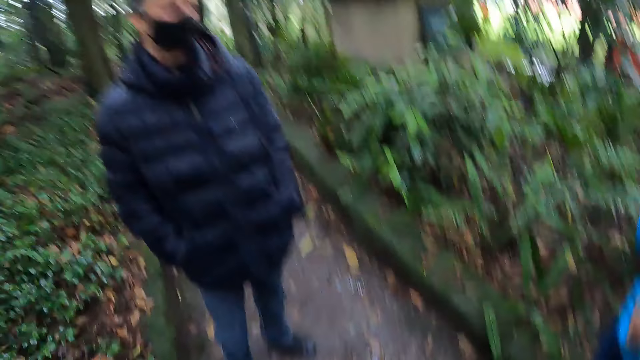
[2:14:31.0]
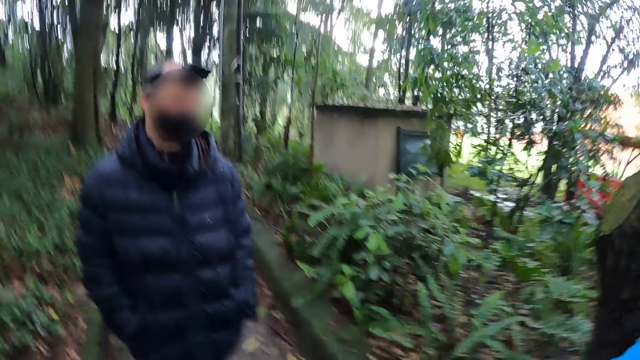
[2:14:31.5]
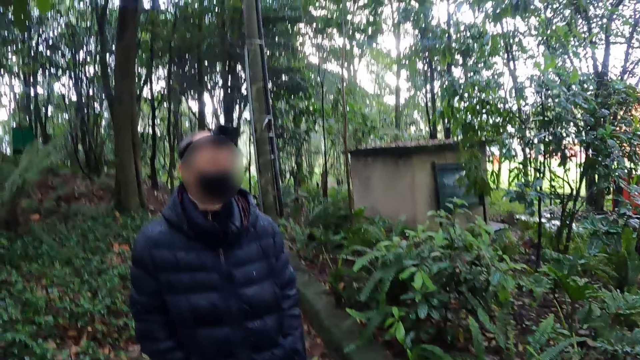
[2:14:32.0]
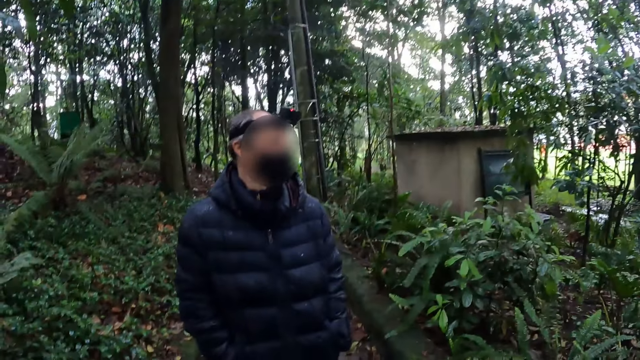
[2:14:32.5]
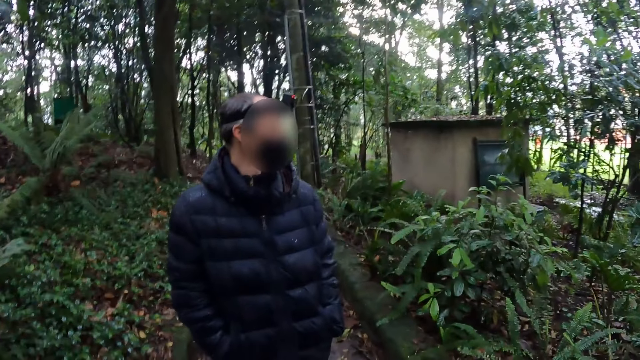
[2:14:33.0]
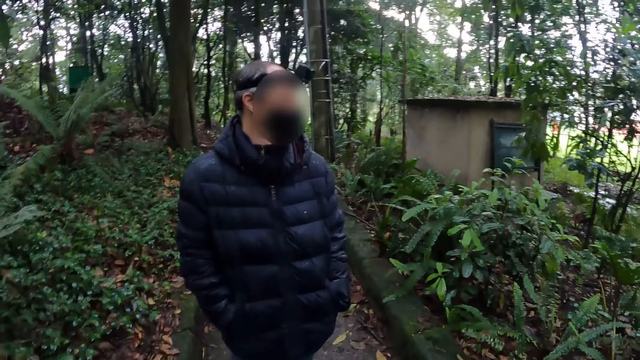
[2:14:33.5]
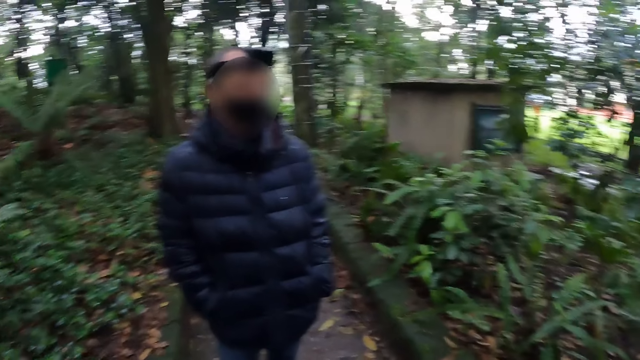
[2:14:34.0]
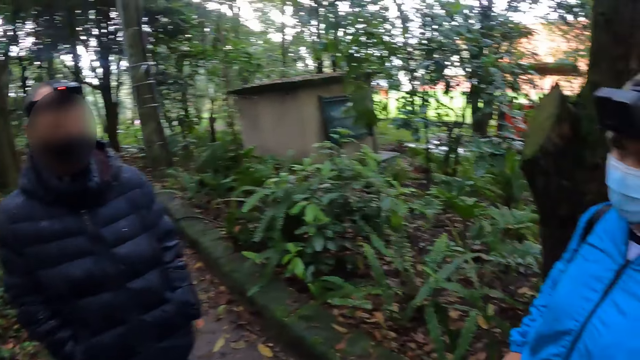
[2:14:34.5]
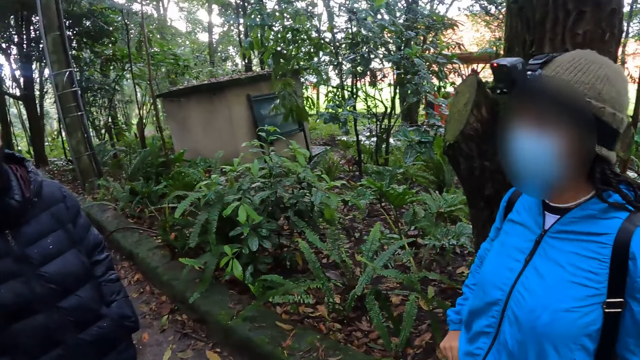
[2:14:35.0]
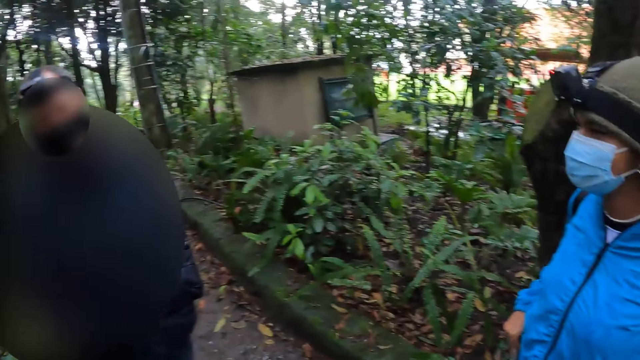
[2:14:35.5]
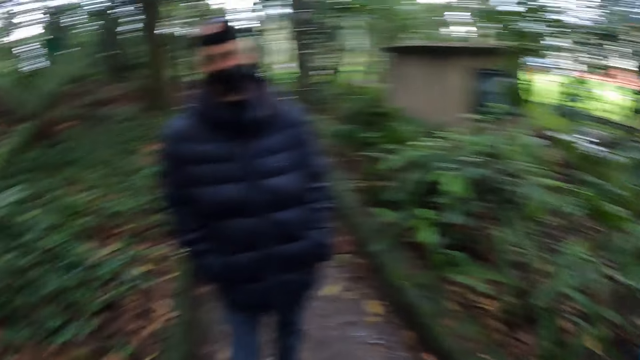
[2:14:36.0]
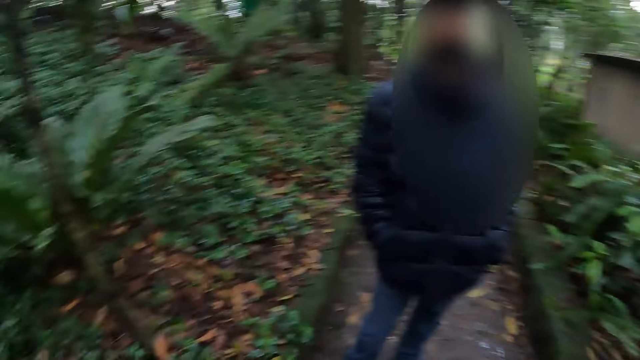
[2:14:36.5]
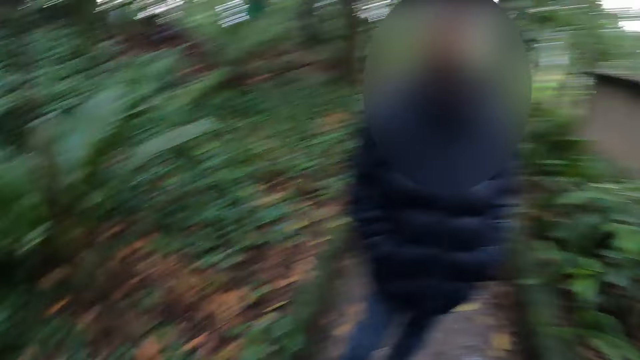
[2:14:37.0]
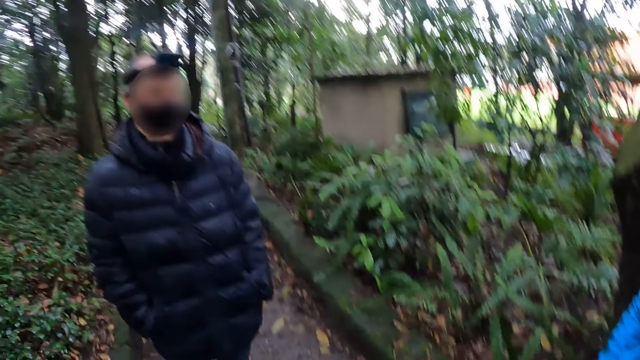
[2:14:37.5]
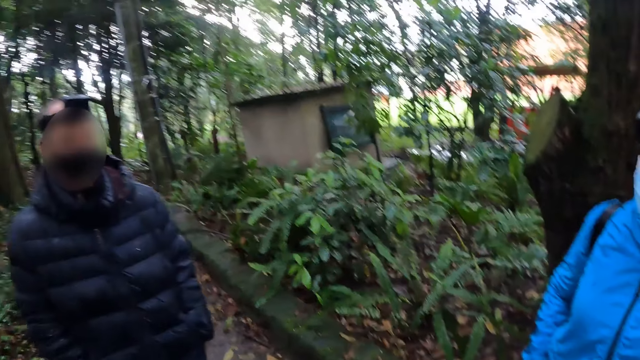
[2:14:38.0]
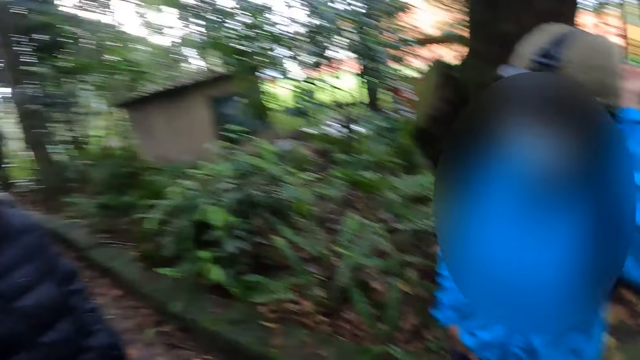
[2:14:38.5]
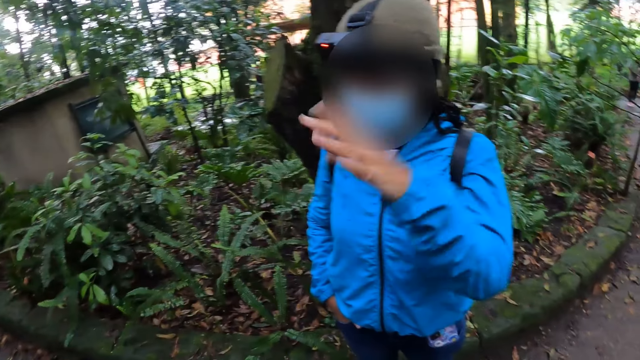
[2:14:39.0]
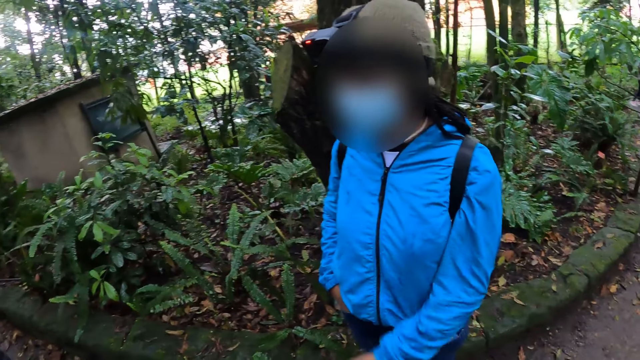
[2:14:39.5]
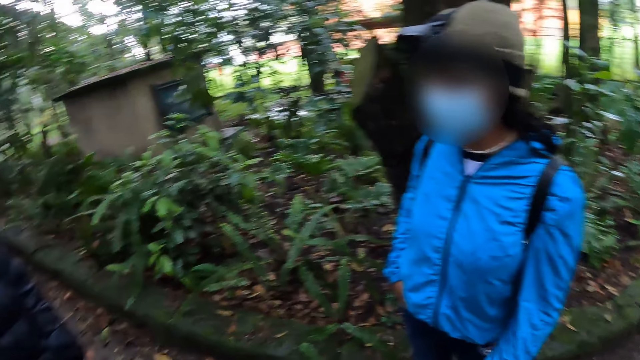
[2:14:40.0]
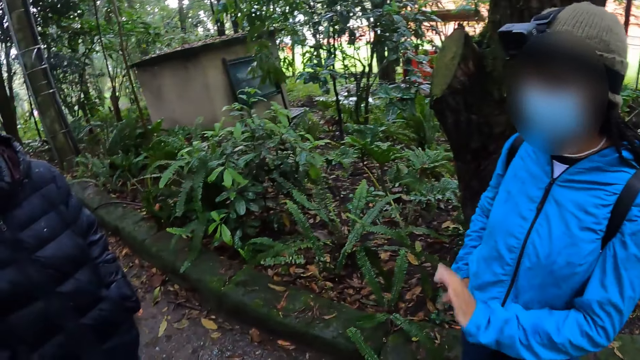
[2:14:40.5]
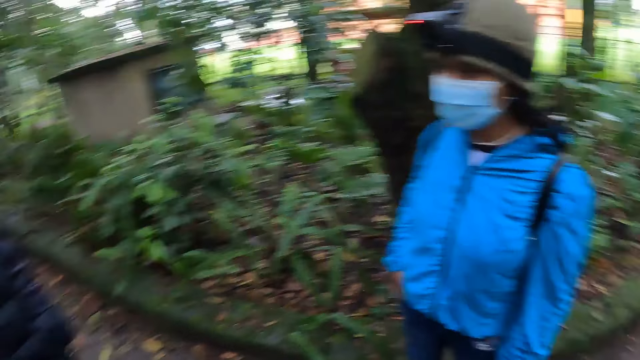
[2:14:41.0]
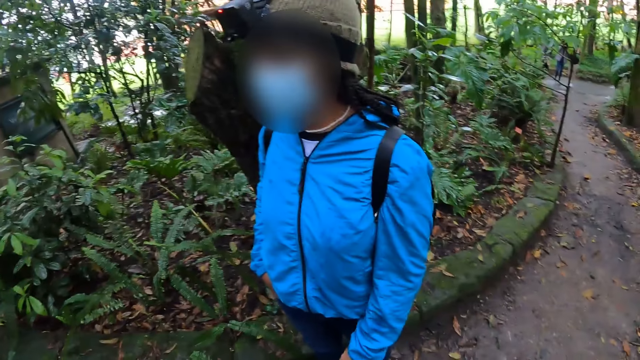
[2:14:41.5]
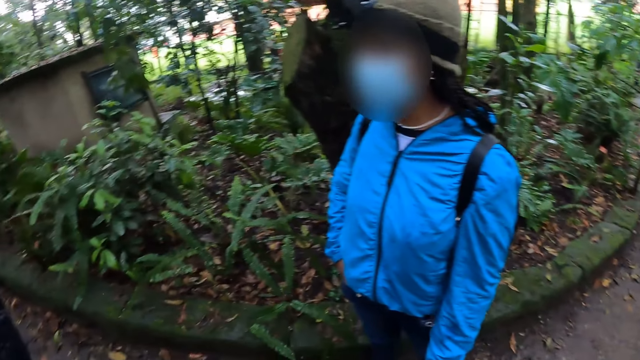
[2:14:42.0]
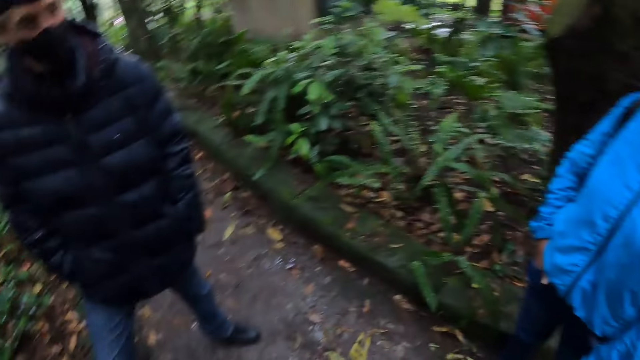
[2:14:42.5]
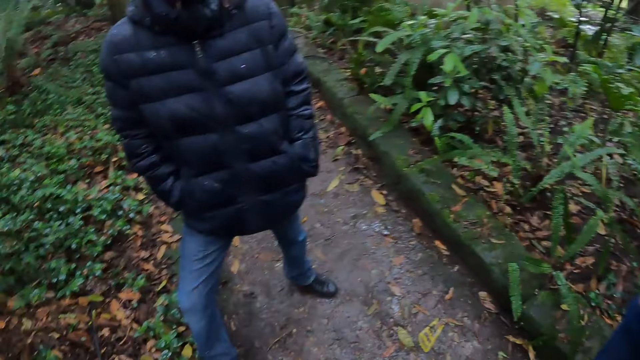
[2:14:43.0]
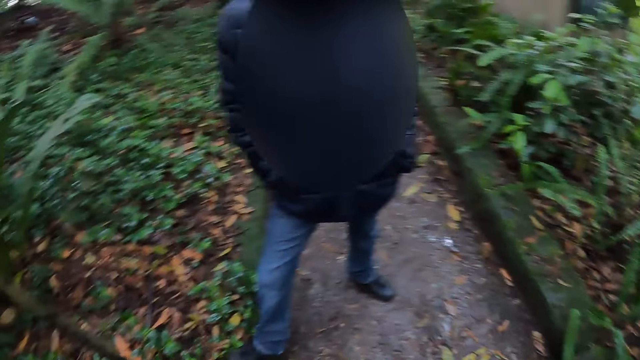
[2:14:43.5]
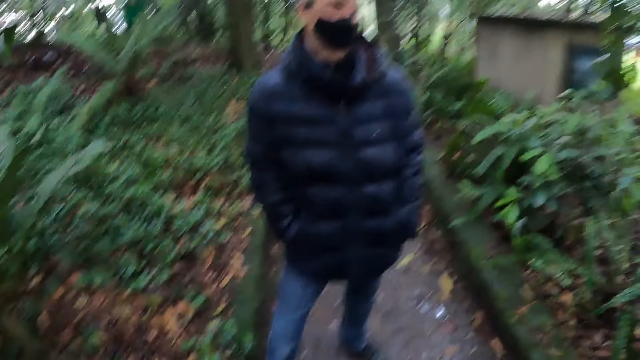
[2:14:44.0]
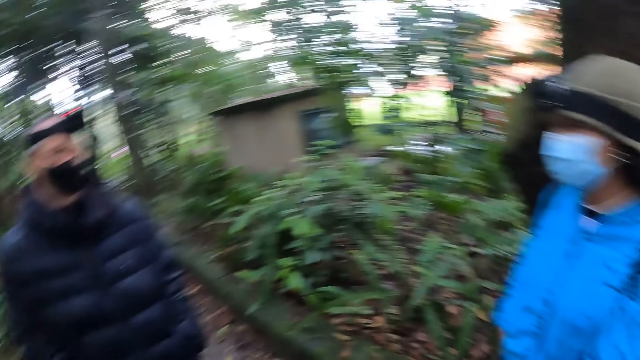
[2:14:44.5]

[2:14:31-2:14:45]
A lady touches the head. The lady gestures out.

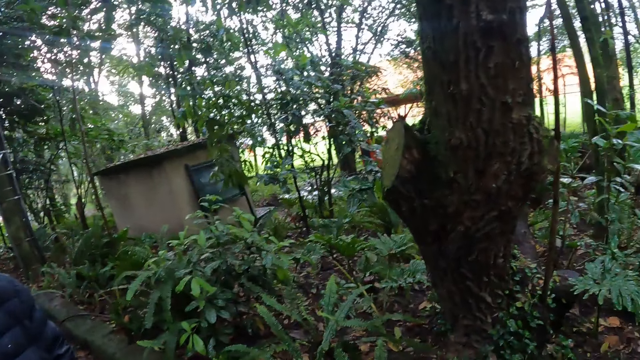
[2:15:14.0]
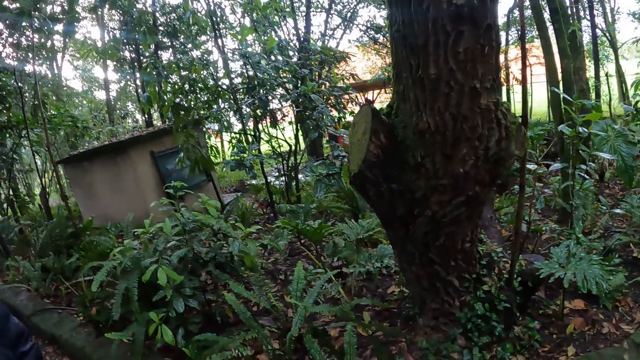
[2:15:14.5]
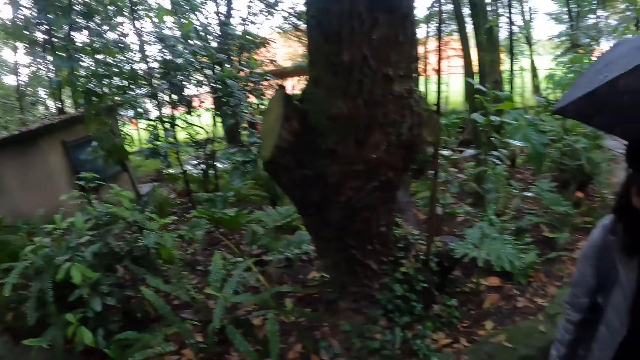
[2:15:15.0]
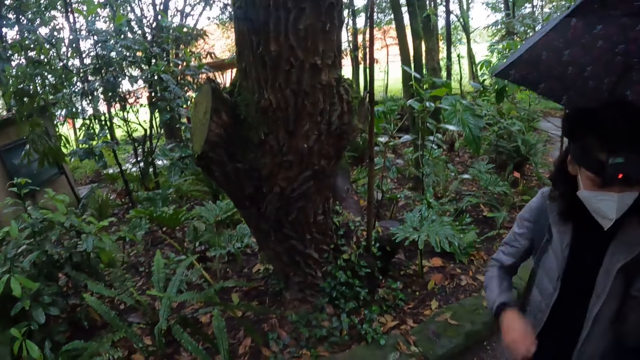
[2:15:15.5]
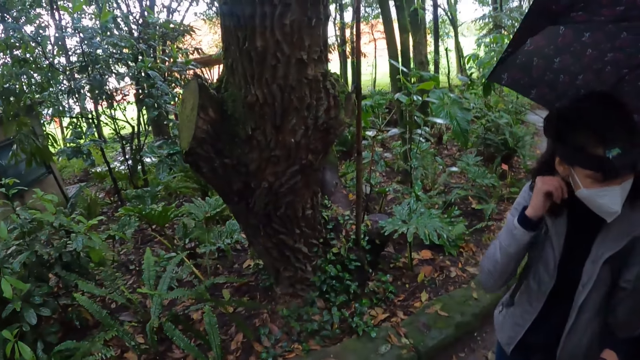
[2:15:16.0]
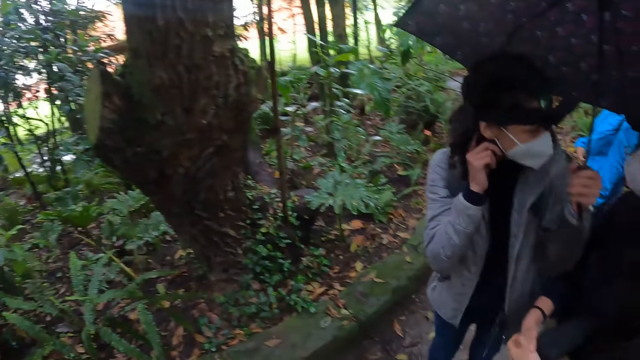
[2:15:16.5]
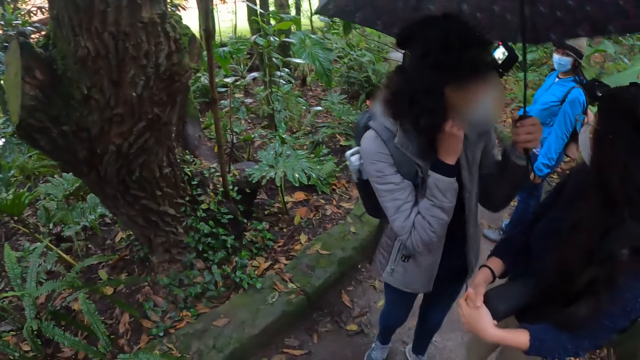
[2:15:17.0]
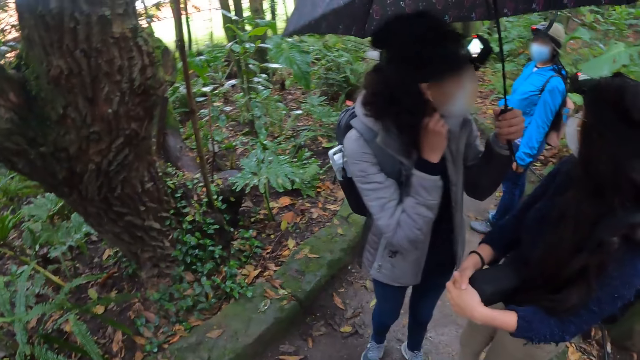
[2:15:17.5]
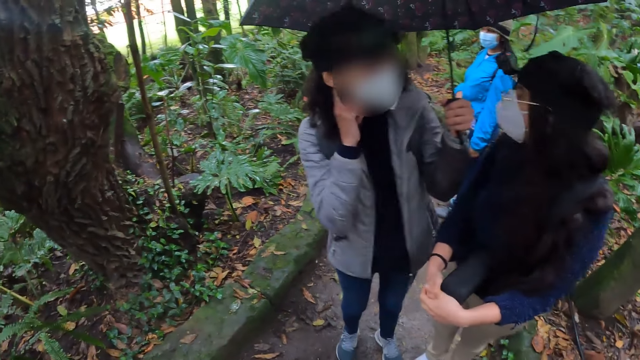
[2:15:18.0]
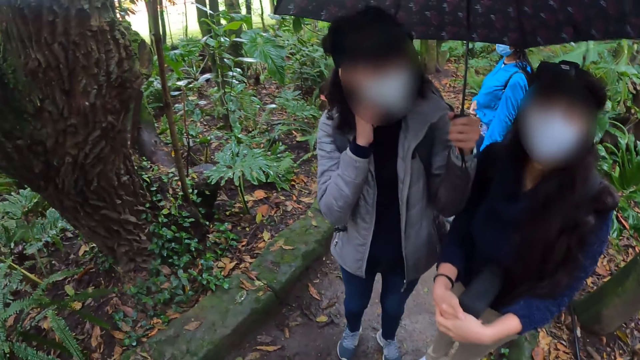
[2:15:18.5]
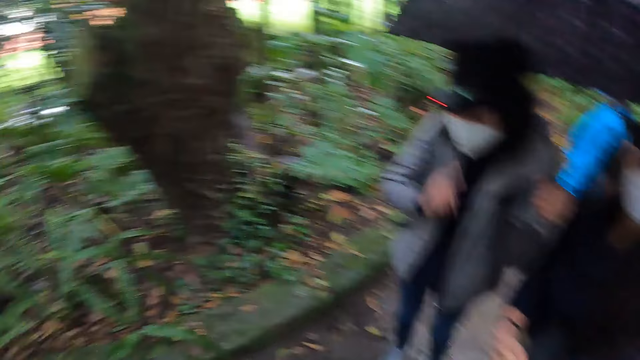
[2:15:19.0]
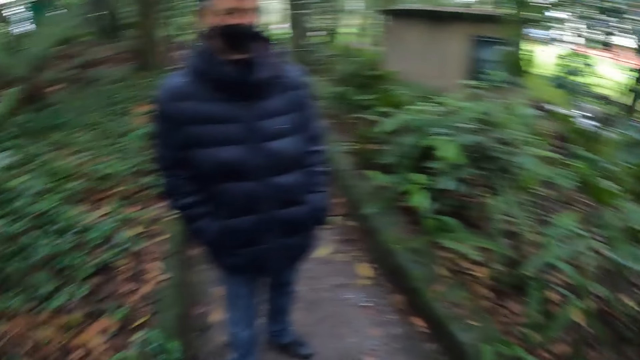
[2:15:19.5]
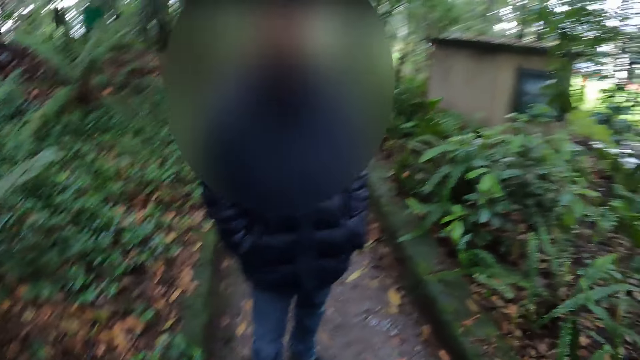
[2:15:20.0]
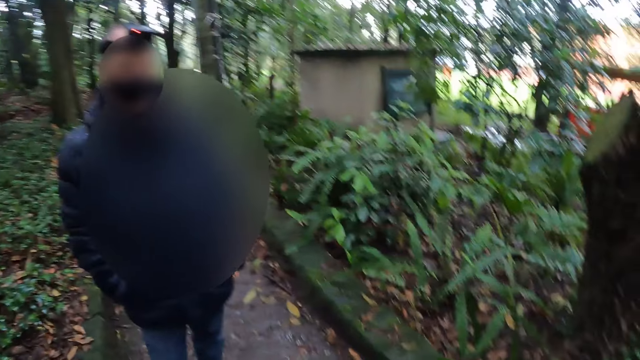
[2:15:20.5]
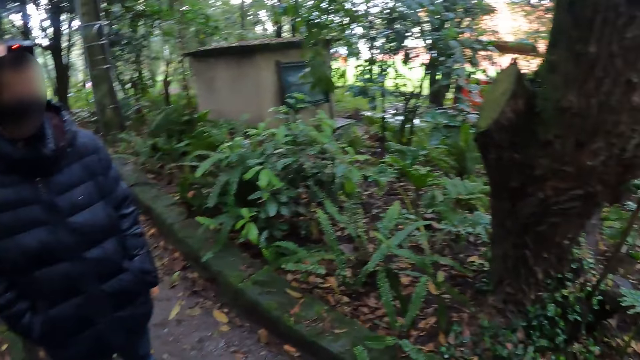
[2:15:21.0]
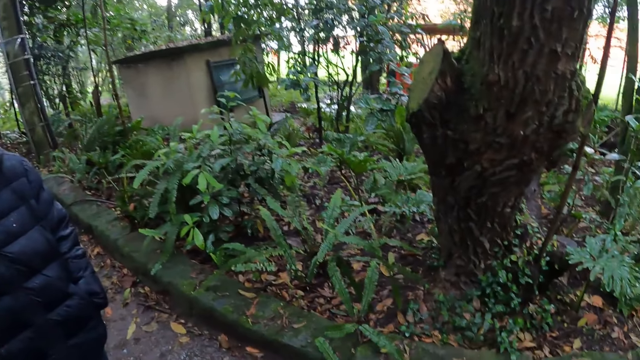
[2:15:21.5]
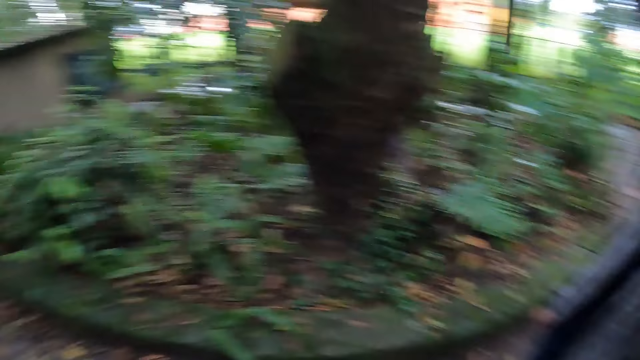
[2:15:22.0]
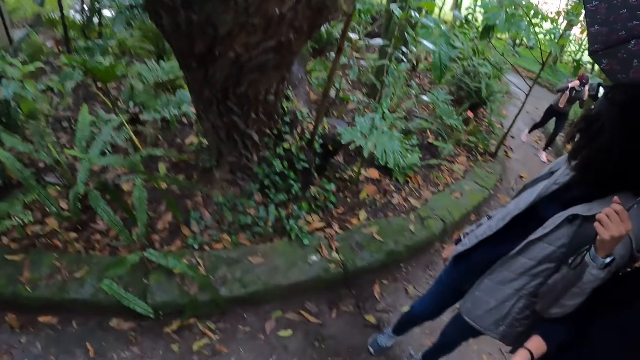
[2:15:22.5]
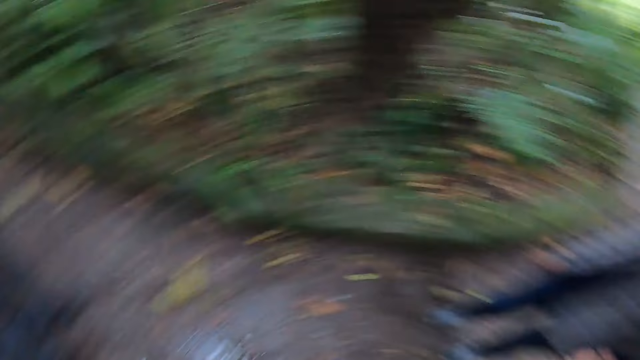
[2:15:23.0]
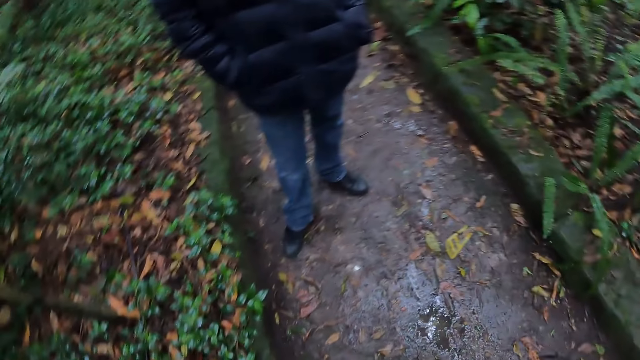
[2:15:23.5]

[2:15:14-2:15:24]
A woman moves a hand and scratches the face. Another woman looks around. A third woman looks around. A lady stands in front of the camera wearer. A man looks around. The first woman looks around. The third woman holds a bag.
